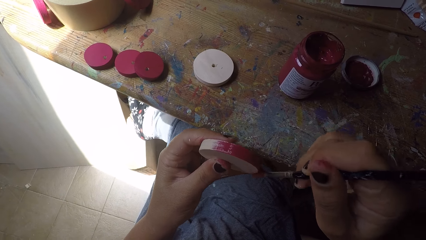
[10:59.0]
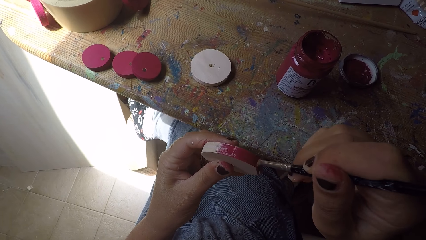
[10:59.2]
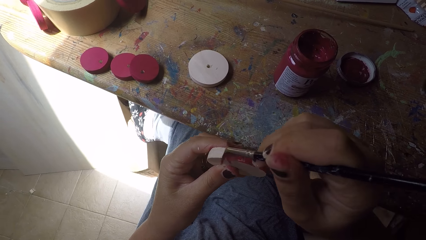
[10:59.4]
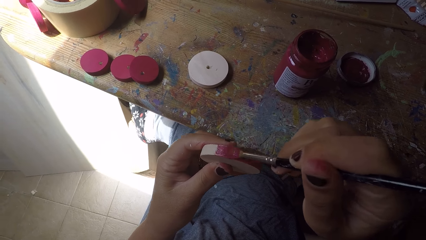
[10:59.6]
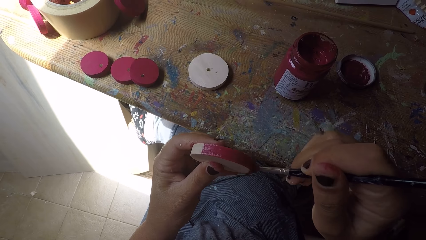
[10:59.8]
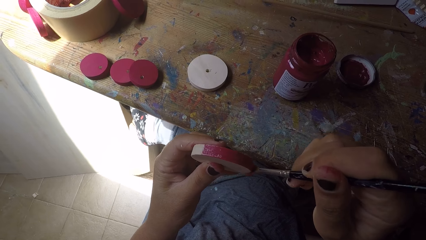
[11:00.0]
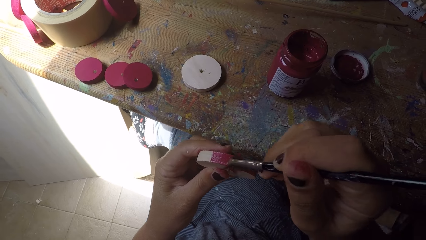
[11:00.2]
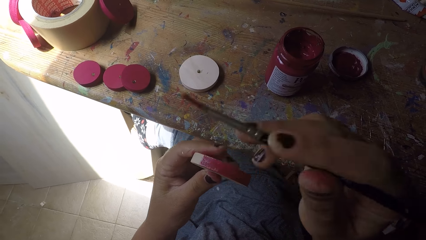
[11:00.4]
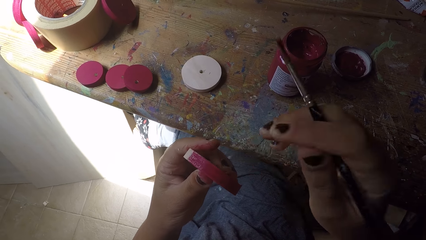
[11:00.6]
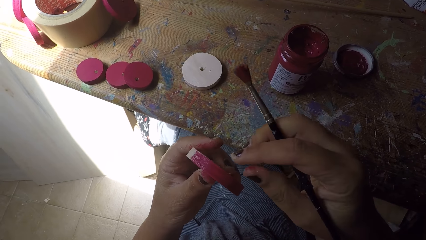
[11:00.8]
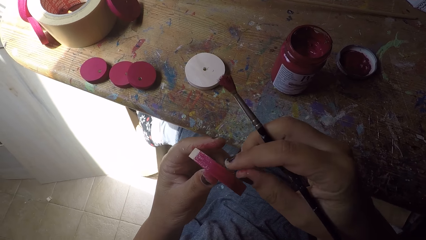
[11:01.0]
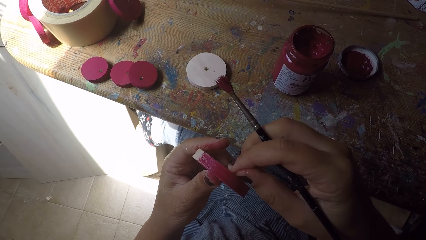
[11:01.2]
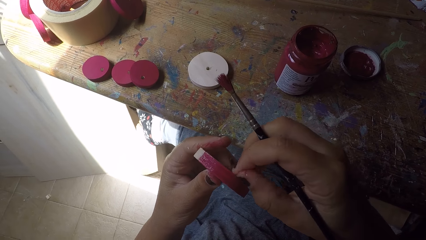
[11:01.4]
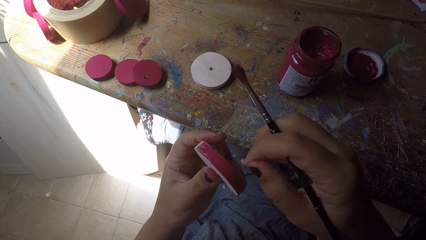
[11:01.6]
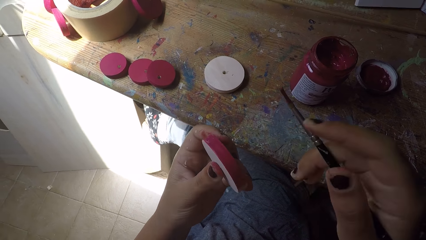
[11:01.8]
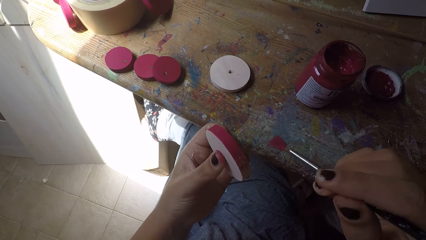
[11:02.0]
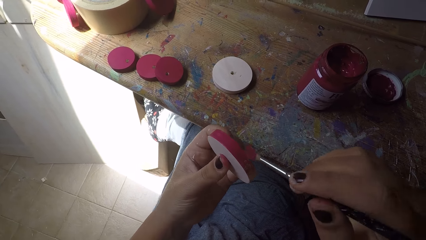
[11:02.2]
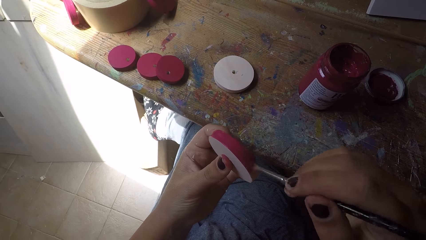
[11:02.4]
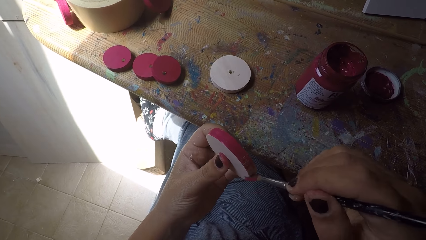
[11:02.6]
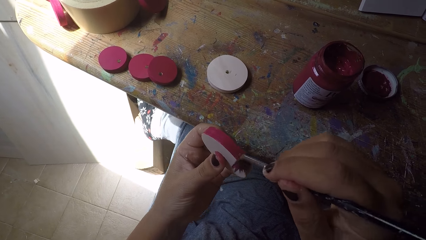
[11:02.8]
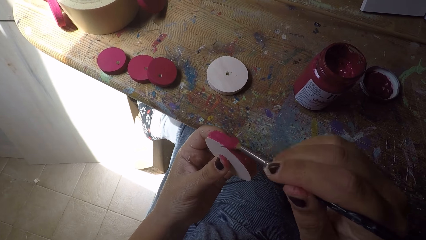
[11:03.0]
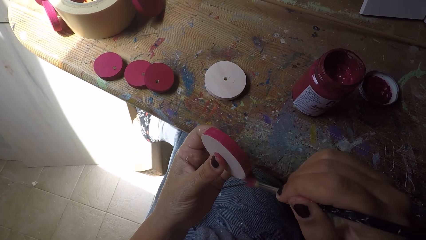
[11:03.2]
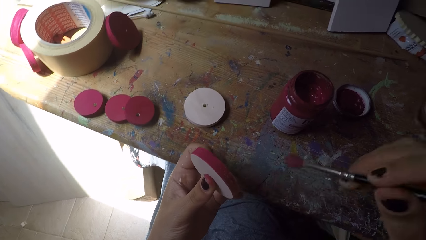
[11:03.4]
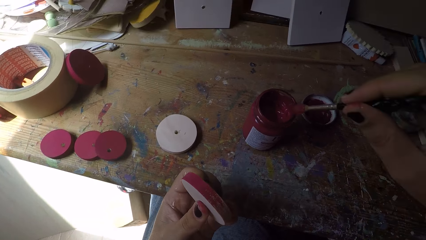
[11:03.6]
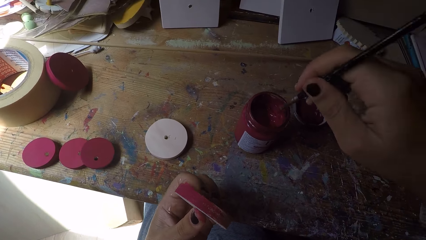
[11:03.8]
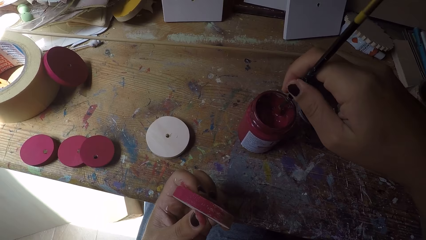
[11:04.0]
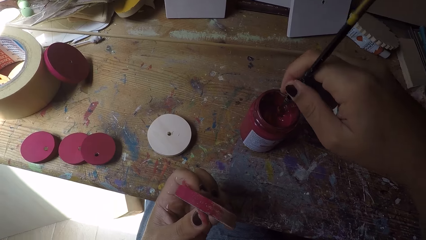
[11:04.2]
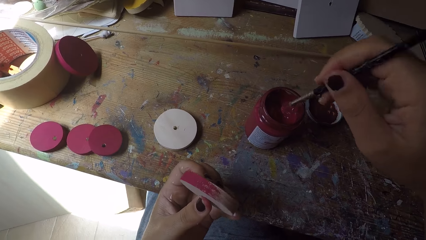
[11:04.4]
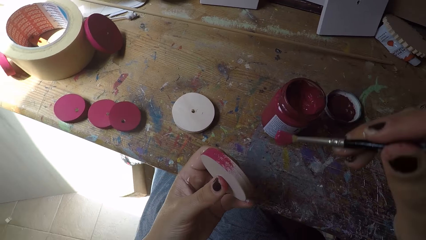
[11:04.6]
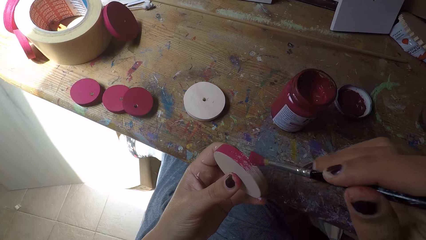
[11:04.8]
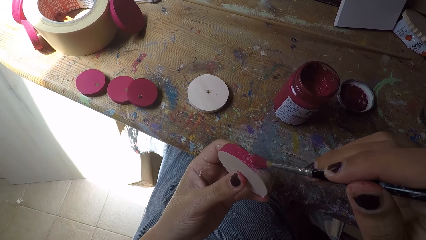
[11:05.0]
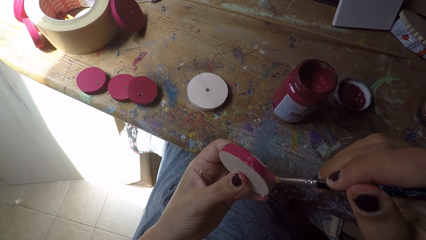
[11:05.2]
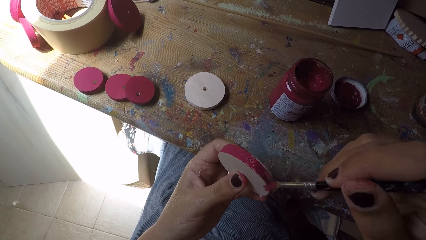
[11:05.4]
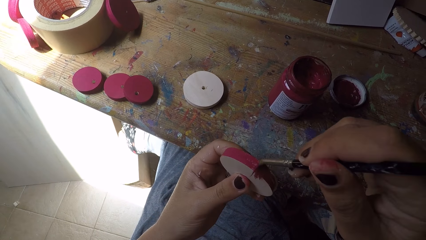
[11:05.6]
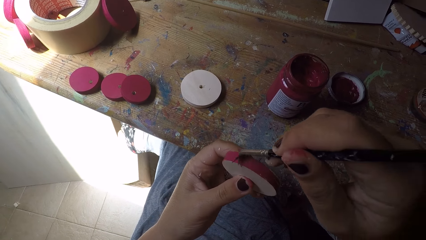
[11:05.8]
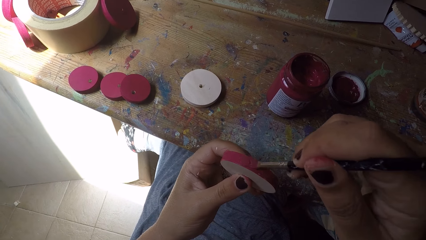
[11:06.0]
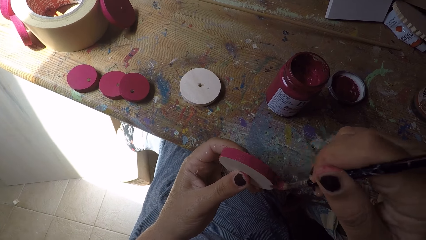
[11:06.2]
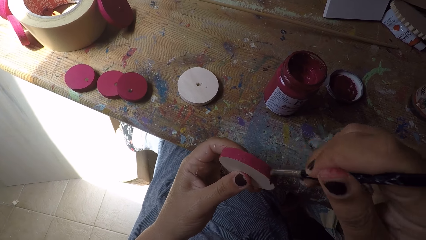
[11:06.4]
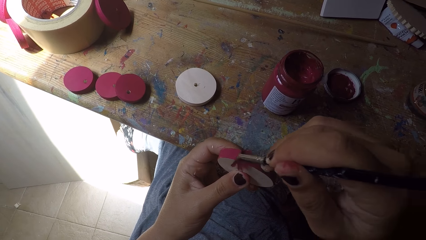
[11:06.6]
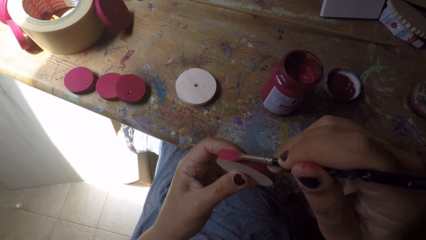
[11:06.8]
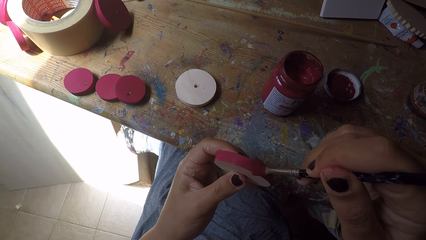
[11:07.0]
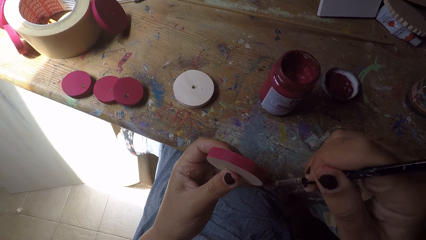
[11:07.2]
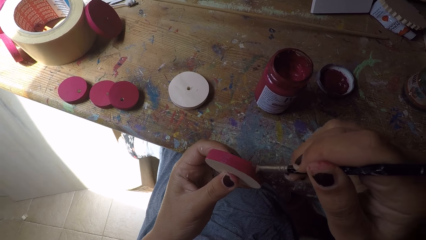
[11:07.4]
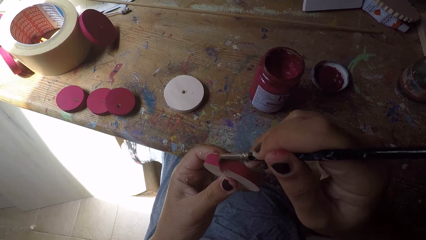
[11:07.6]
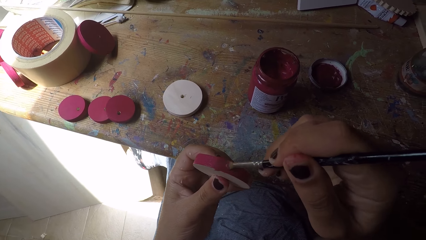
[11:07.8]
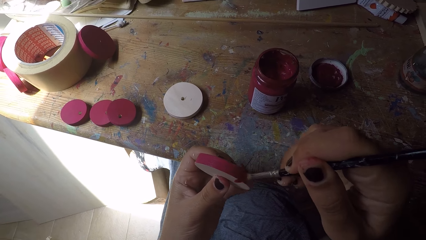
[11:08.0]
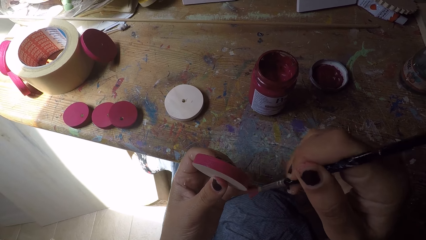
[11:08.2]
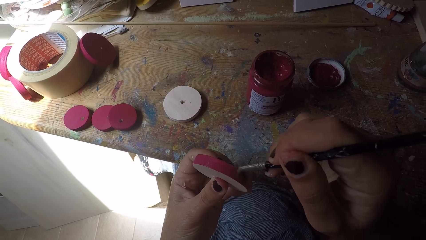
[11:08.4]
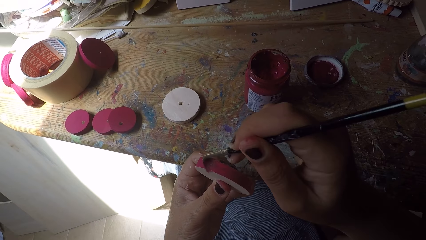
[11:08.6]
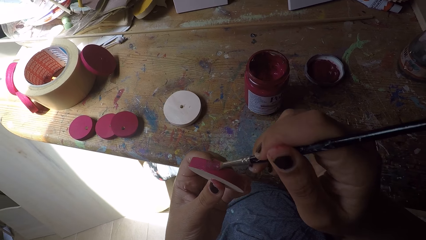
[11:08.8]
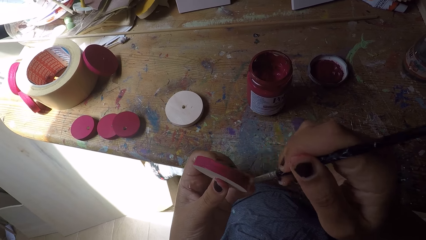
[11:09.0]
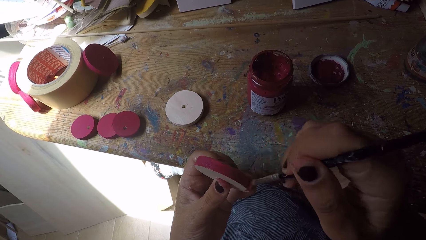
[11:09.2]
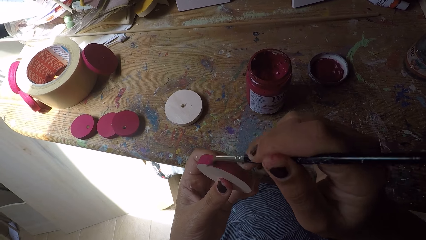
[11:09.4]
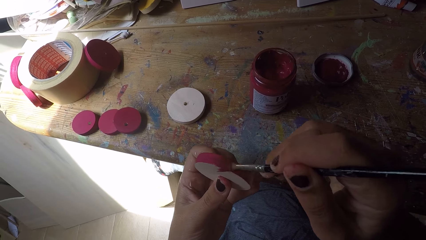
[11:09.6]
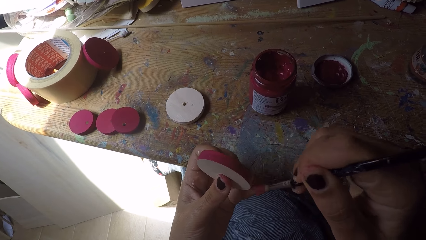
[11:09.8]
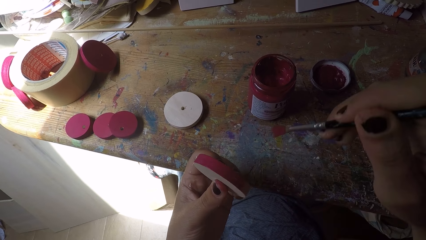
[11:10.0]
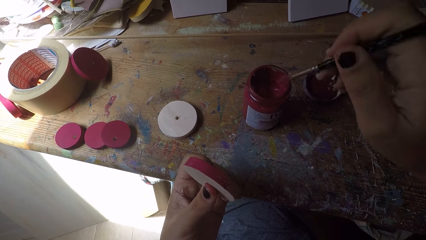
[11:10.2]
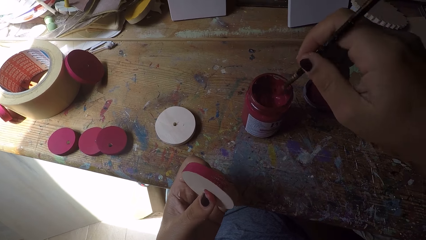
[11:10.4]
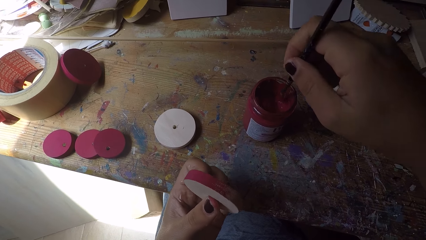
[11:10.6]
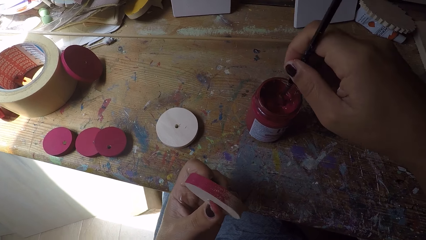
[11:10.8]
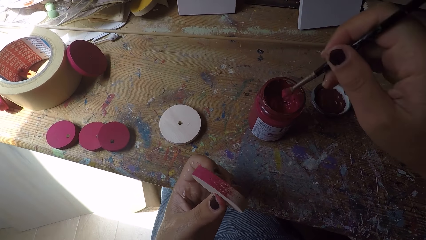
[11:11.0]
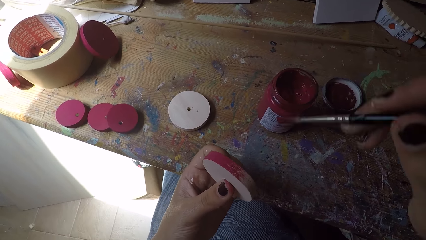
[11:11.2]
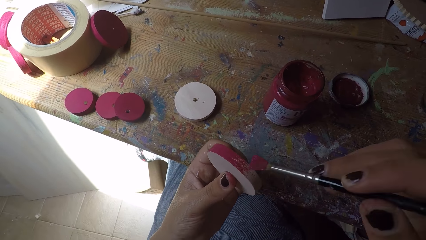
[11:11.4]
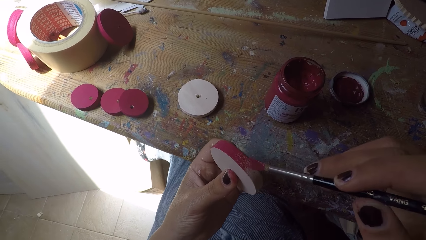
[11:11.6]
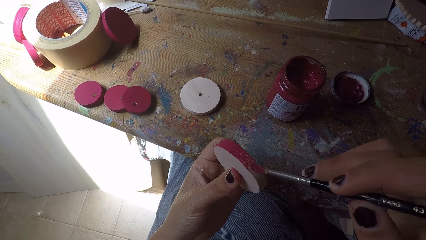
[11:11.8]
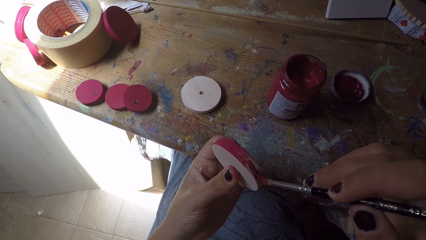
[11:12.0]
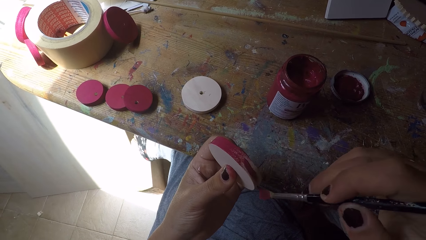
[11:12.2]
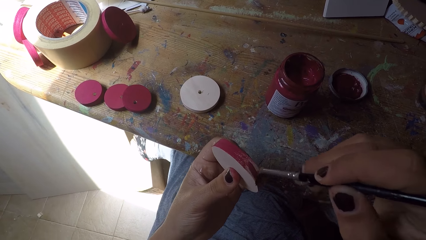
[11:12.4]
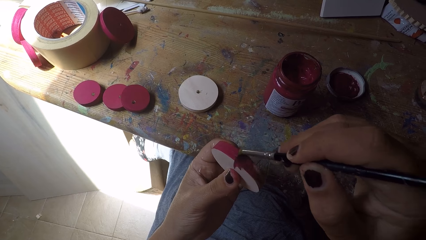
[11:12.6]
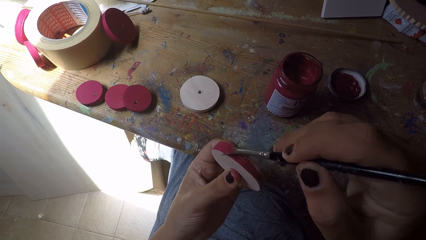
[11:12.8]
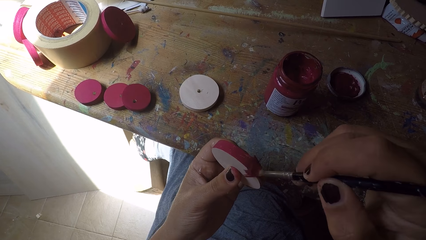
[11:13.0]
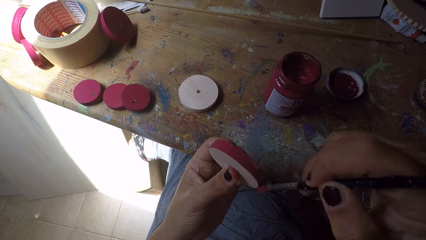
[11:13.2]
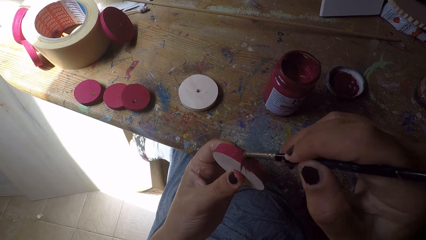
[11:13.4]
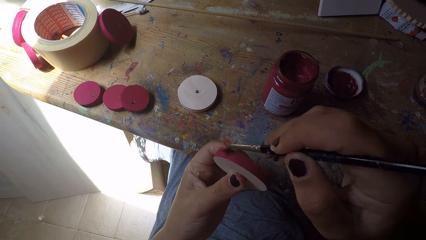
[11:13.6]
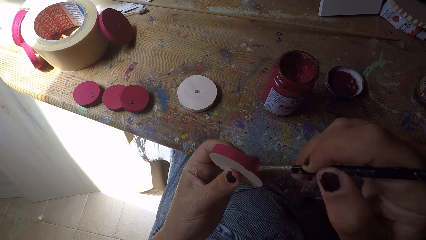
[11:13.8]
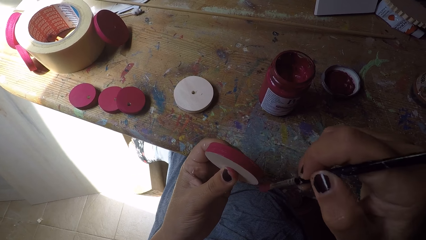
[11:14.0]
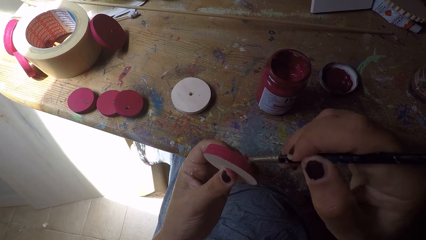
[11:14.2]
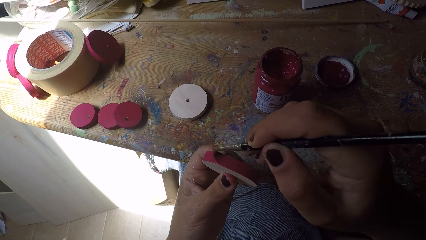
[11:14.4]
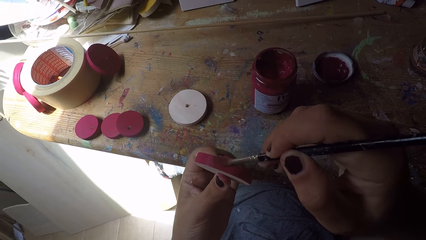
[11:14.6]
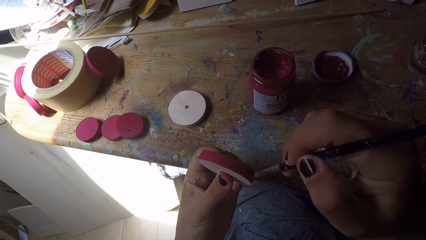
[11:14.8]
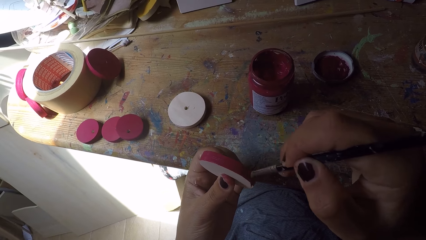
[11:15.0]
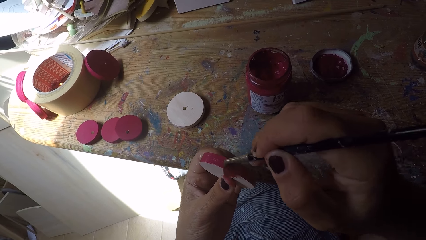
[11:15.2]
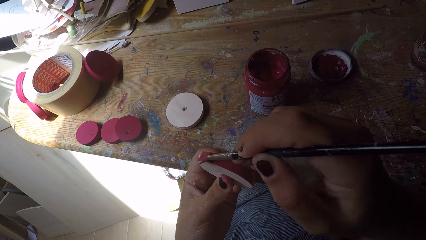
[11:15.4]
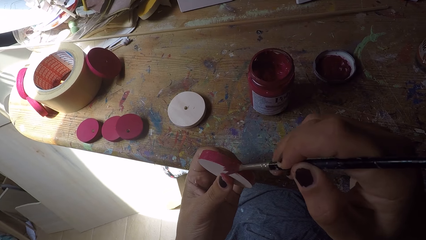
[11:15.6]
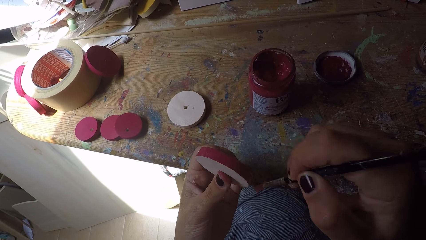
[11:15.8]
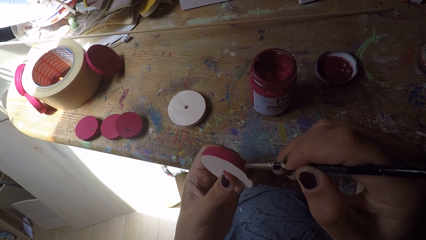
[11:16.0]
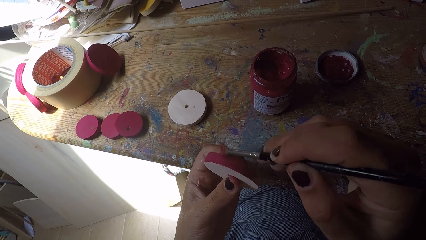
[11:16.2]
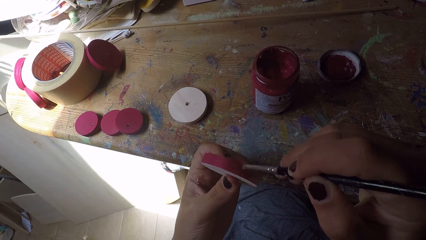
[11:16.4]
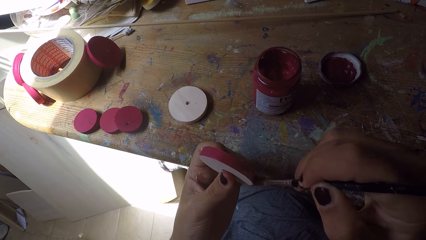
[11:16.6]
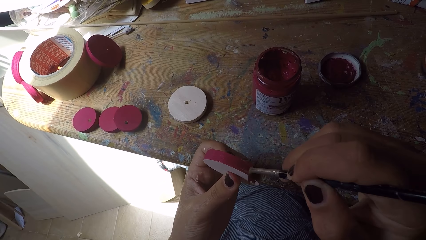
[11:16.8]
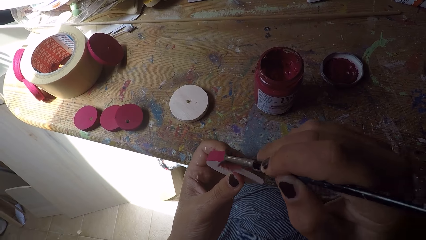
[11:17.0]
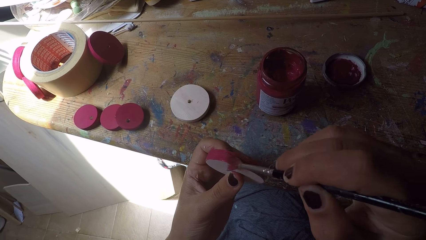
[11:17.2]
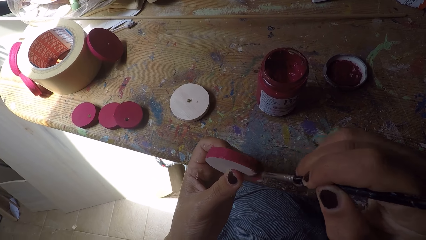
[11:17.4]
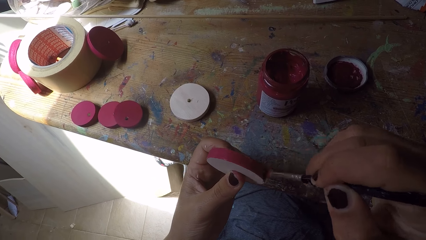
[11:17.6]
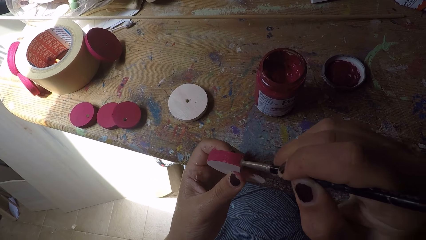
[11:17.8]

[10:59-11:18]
The camera wearer removes a piece of wood from the wood ornament with her right hand. She paints the wood ornament with the paint brush in her right hand. She scoops paint from the paint can with the paint brush in her right hand. She paints the wood ornament with the paint brush in her right hand. She scoops paint from the paint can with the paint brush in her right hand. She paints the wood ornament with the paint brush in her right hand.
